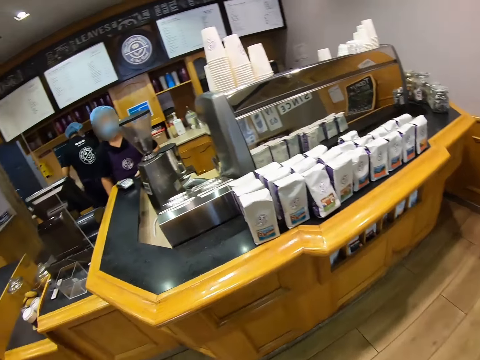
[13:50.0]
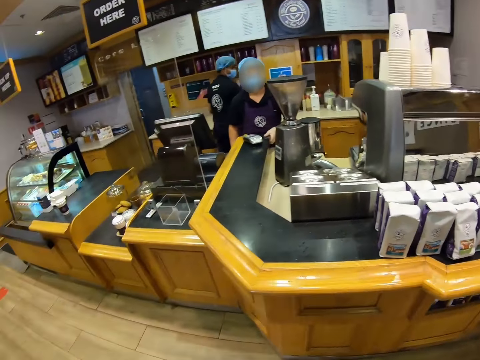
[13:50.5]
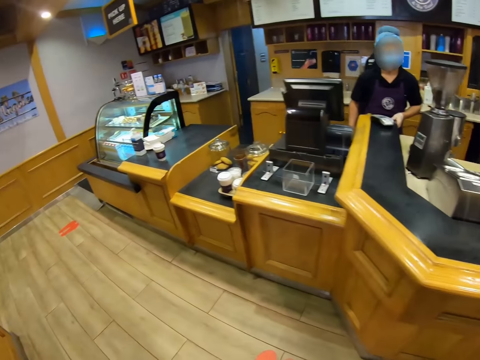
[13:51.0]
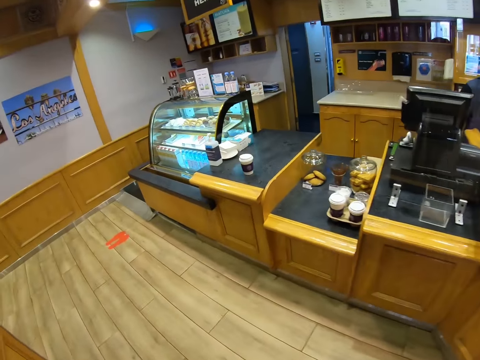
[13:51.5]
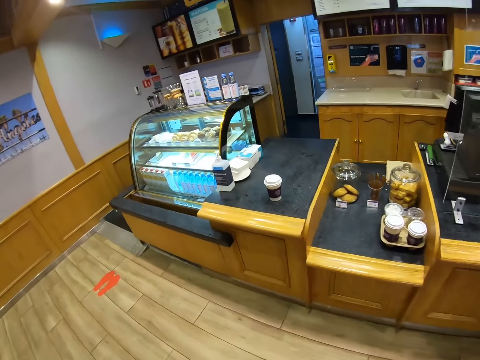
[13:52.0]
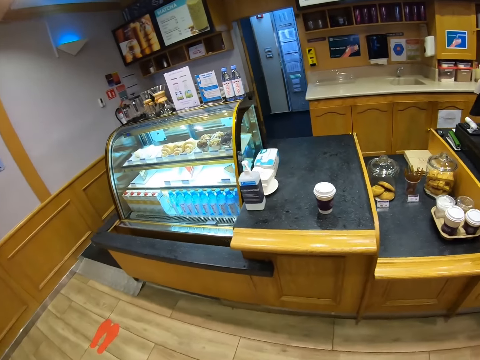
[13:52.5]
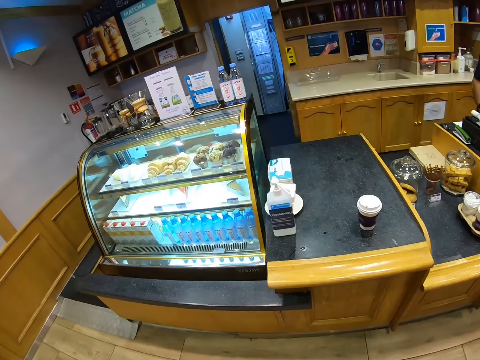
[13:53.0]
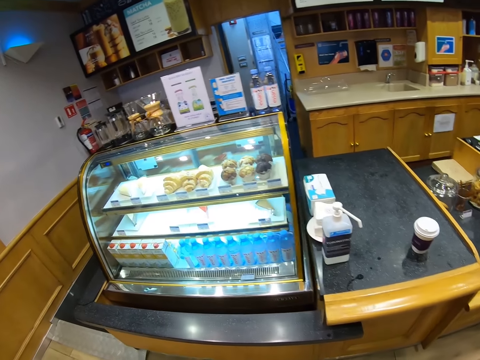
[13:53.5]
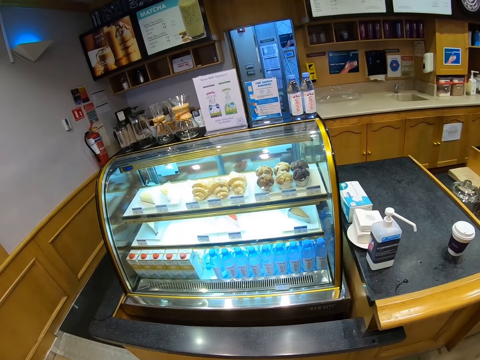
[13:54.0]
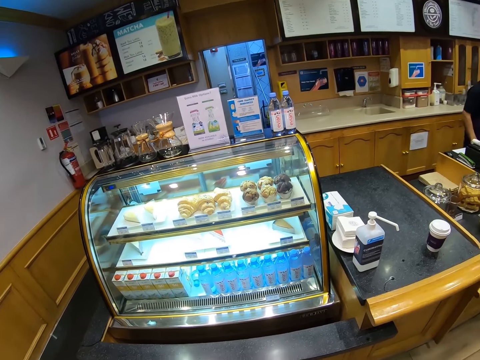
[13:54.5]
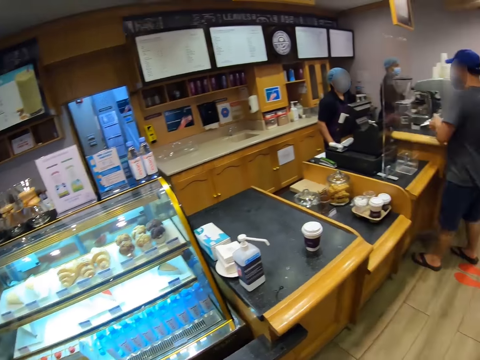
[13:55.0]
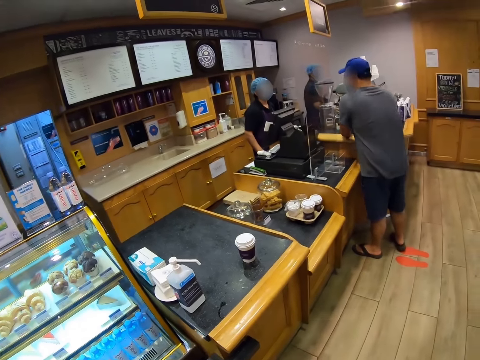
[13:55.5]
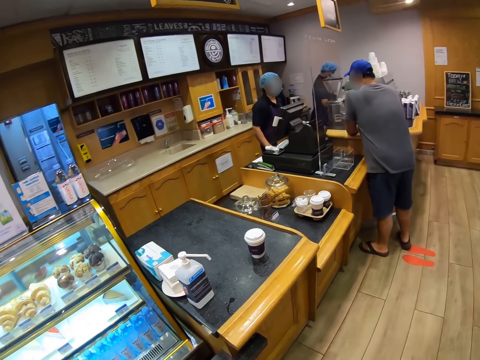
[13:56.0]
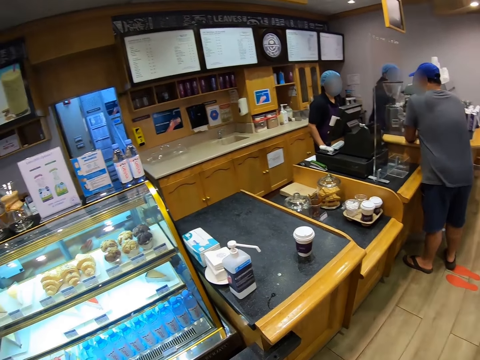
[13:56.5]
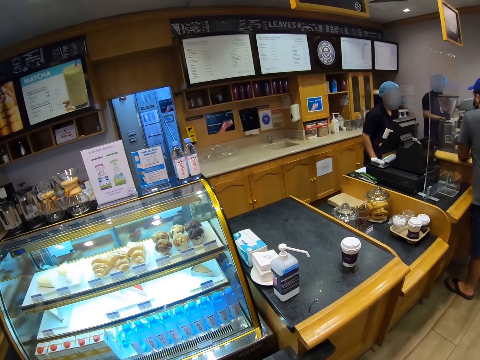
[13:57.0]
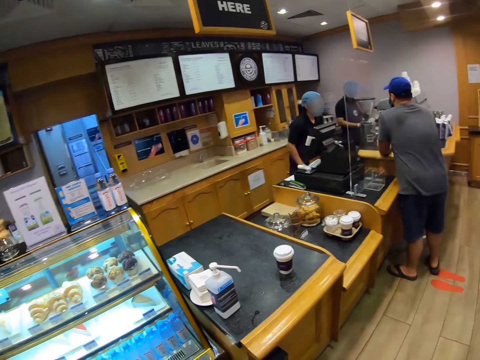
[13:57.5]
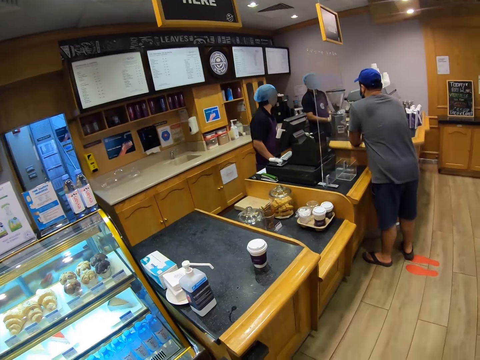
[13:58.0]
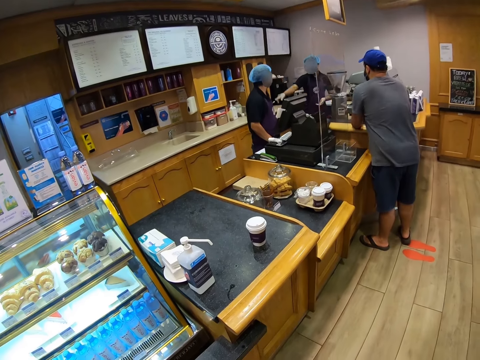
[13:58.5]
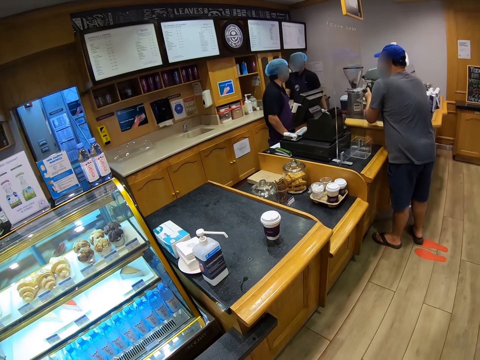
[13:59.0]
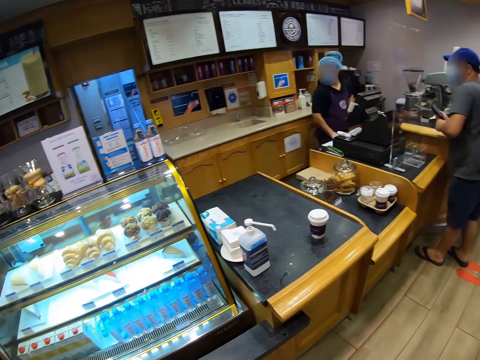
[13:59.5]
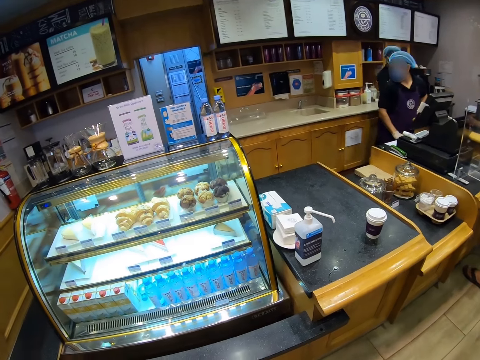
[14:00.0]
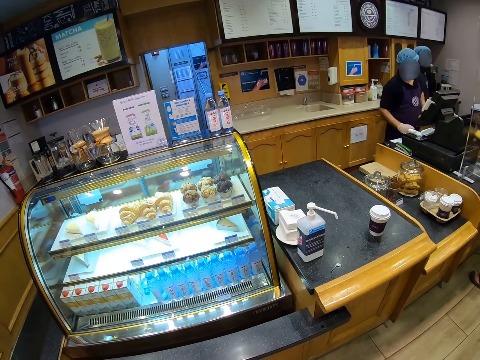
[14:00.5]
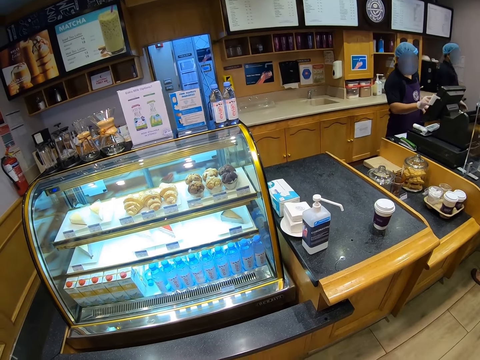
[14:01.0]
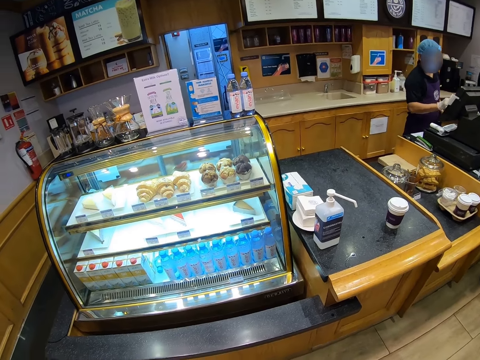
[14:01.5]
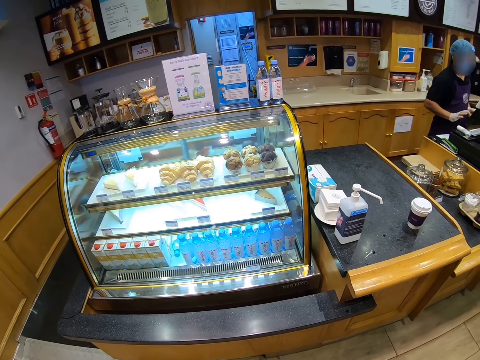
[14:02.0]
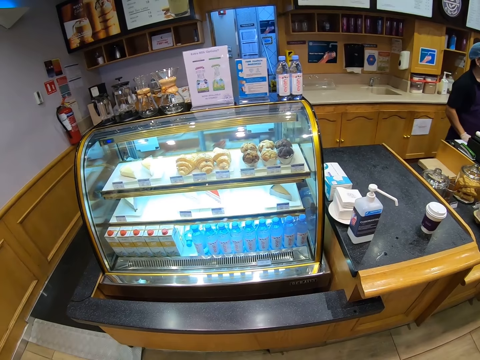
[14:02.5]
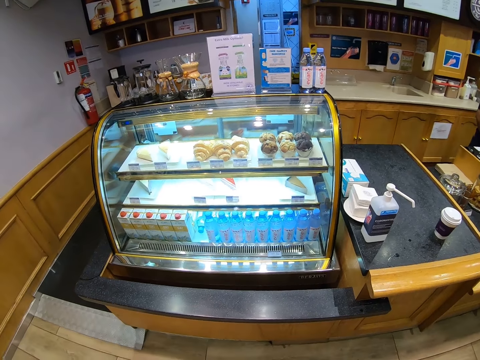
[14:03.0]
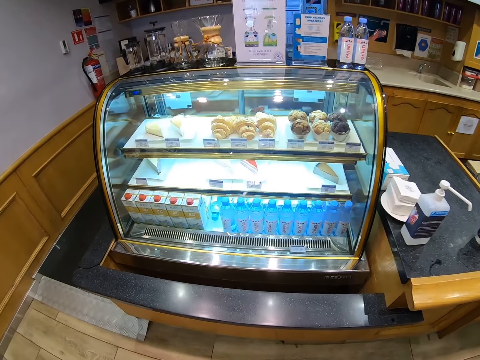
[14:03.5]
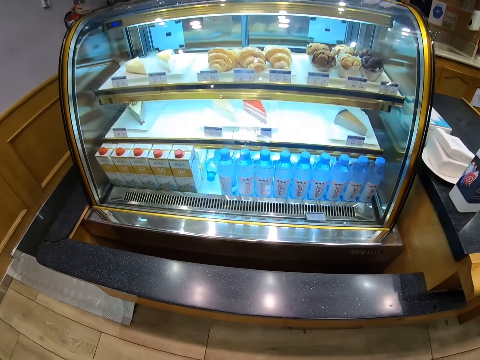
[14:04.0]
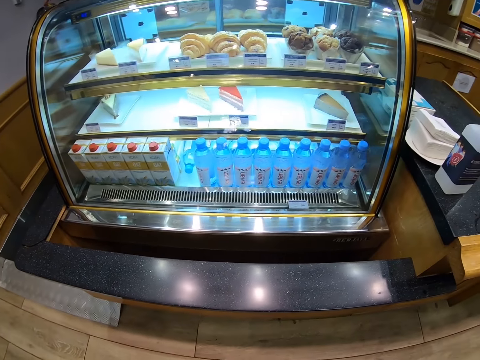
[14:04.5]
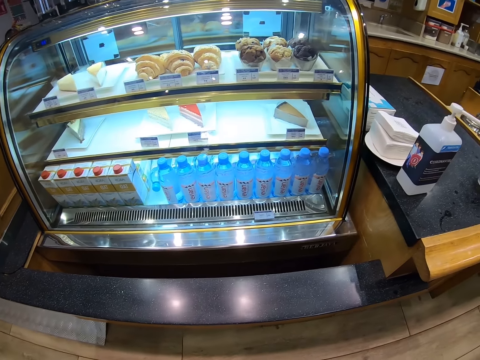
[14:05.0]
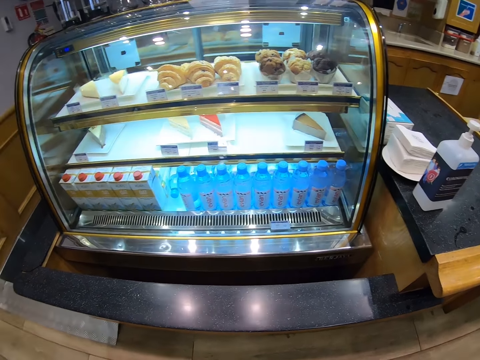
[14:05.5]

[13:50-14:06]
The camera wearer looks around. They walk around. They look at cakes. They look around. A person and another person speak to each other. A third person speaks to the first person. The third person points at something and walks towards the first person. The three persons look at something. The third person pats the first person and walks back to the work station. The first person operates a computer. The camera wearer looks around. They look at the cakes.

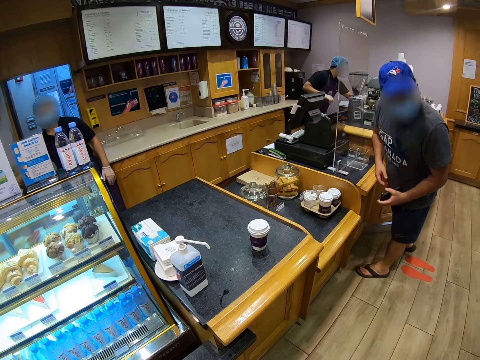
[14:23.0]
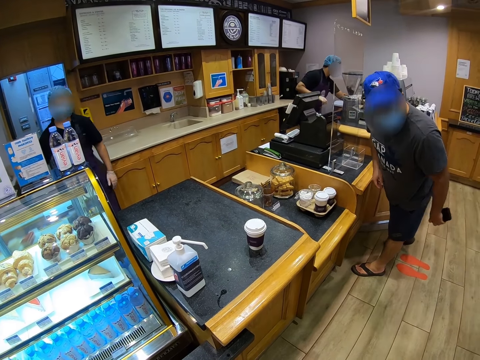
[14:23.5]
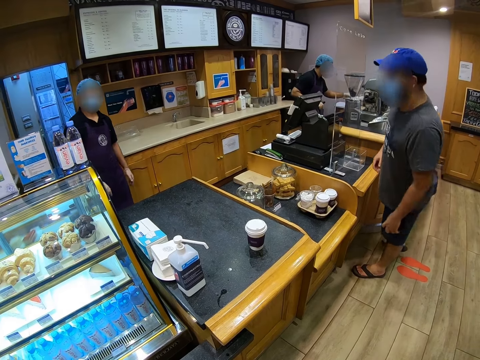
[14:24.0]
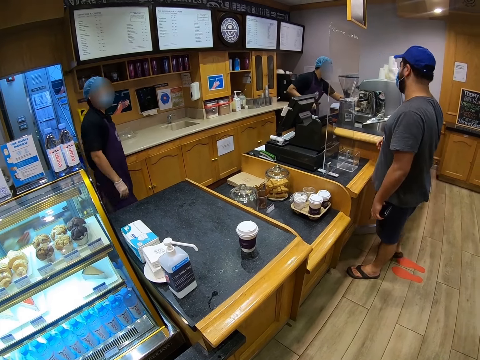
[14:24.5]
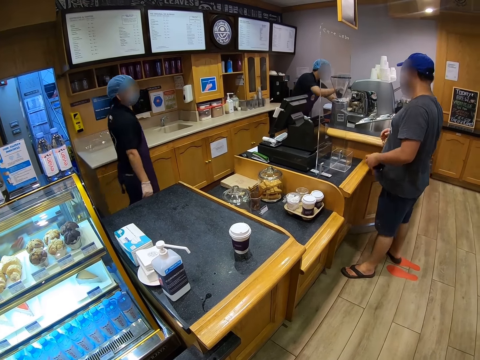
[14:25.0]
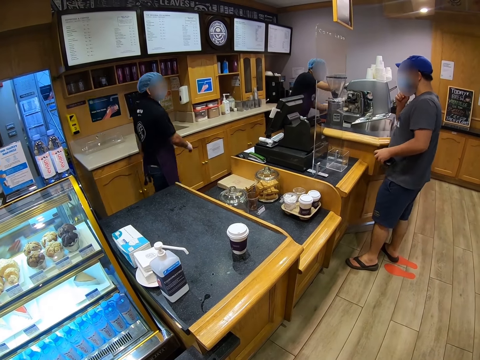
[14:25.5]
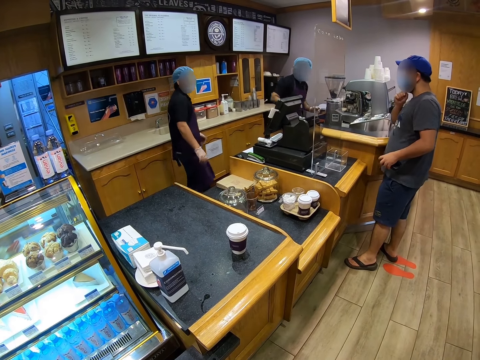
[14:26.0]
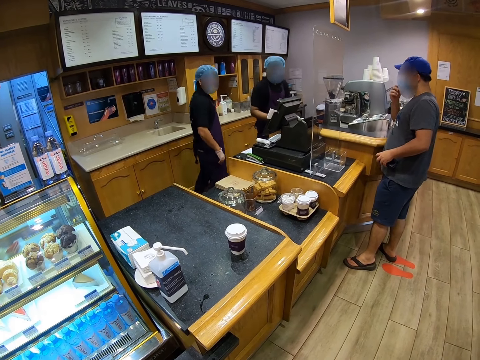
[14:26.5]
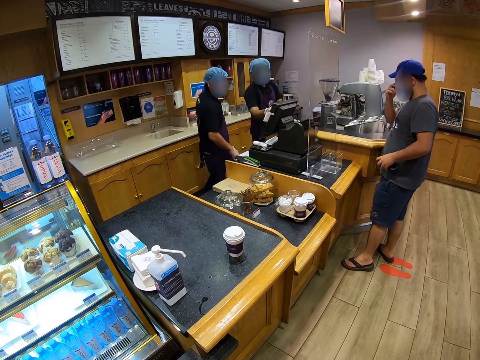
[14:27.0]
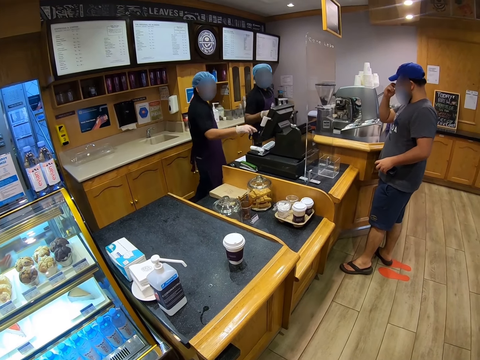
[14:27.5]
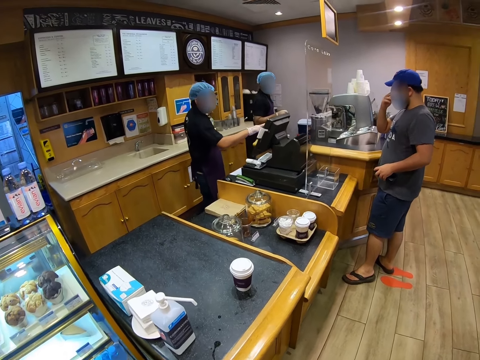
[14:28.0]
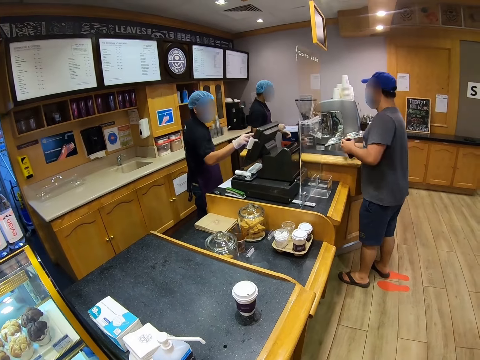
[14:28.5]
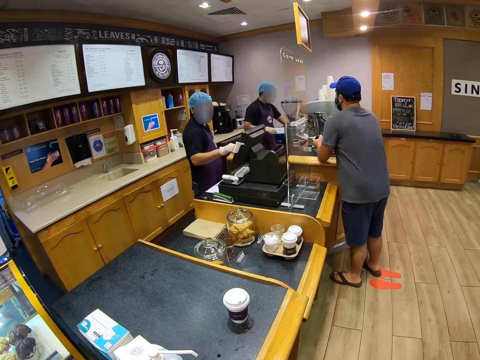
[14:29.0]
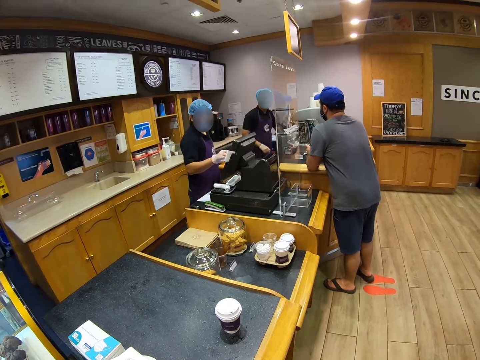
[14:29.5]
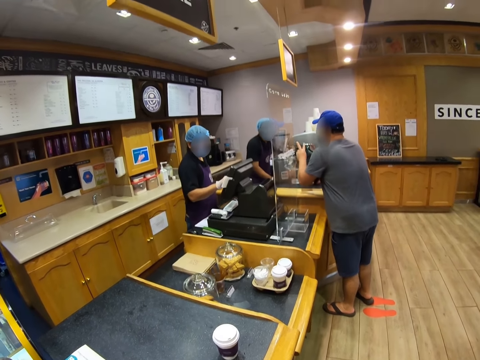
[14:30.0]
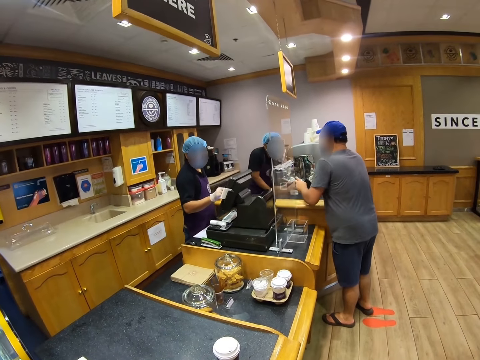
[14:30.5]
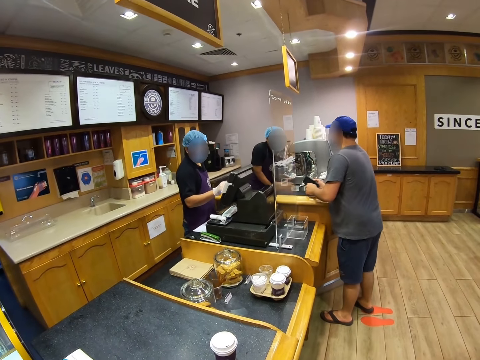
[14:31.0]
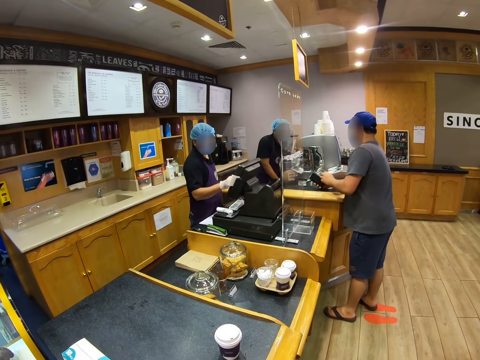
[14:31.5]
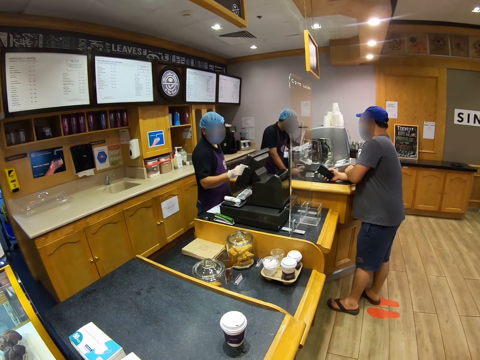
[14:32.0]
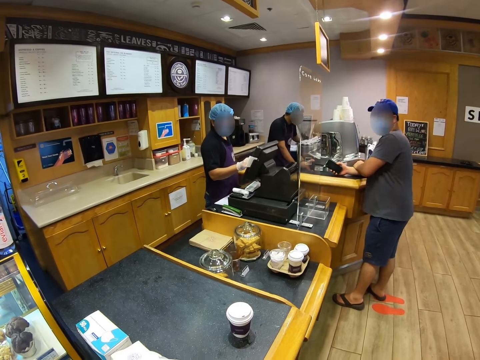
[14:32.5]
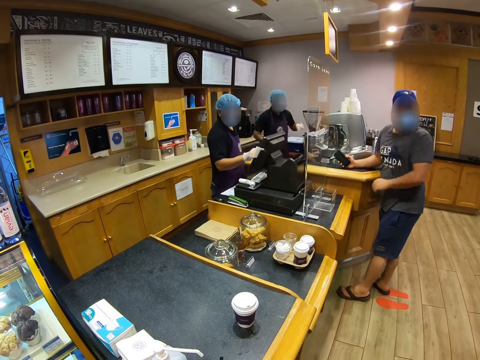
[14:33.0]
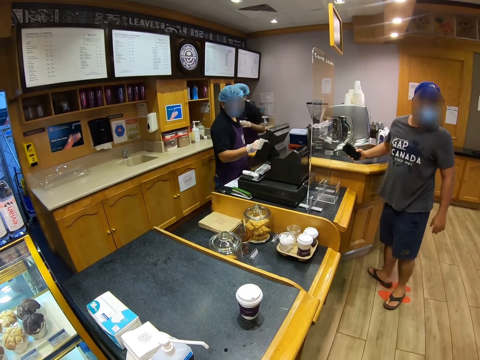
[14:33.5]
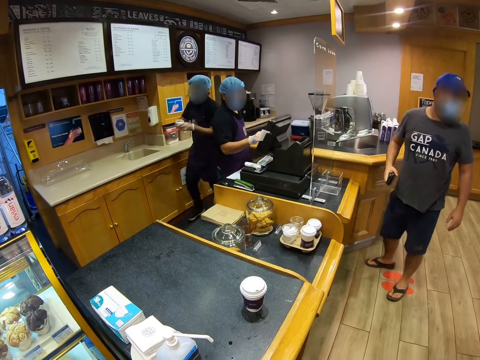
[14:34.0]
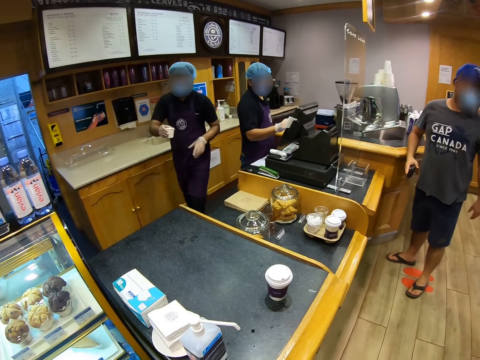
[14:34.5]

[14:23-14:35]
A person looks around. Another person walks back to the computer, a third person works at his work station. The second person operates the computer. The first person leans on the counter. The camera wearer looks around. The first person talks to the second person. The second person looks at a receipt. The first person looks around. The third person walks inside the counter.
